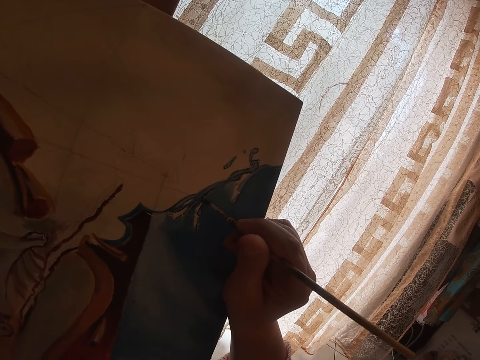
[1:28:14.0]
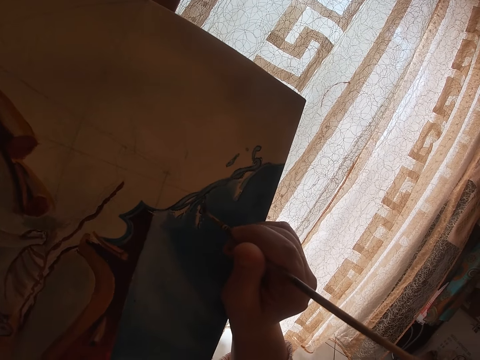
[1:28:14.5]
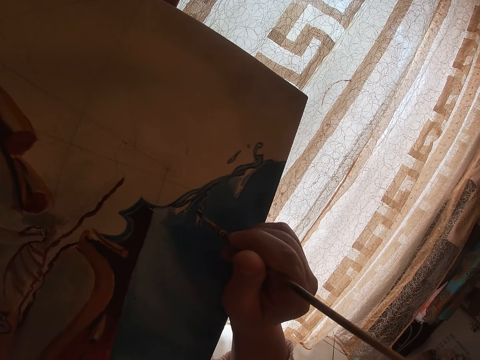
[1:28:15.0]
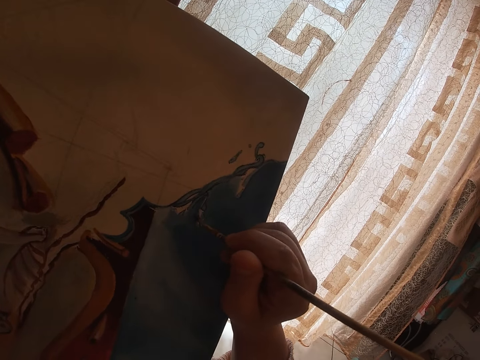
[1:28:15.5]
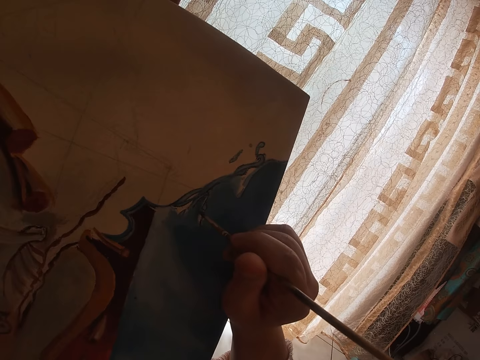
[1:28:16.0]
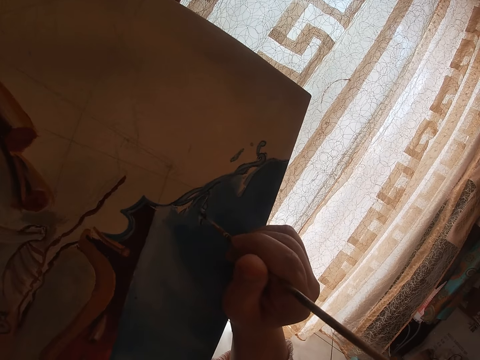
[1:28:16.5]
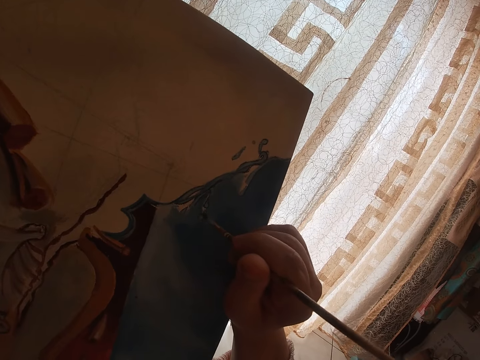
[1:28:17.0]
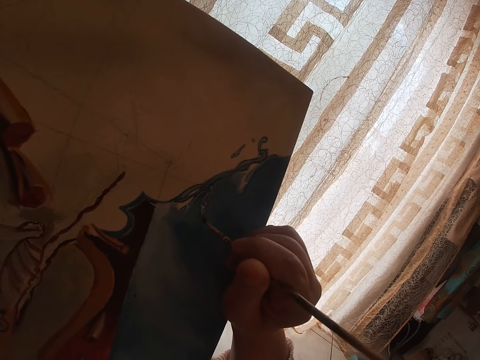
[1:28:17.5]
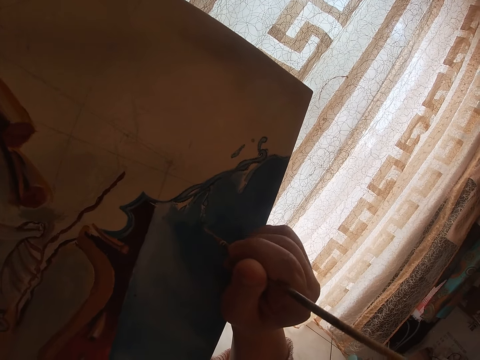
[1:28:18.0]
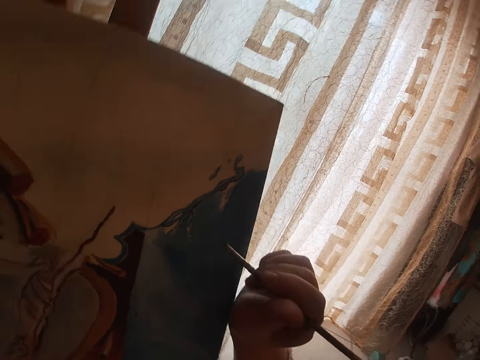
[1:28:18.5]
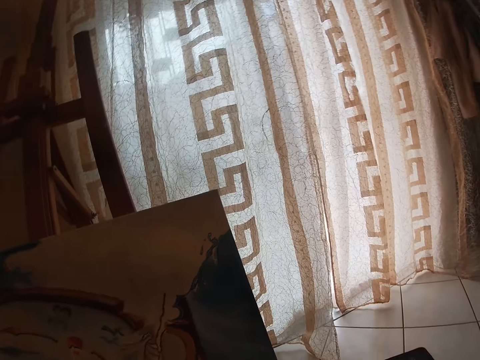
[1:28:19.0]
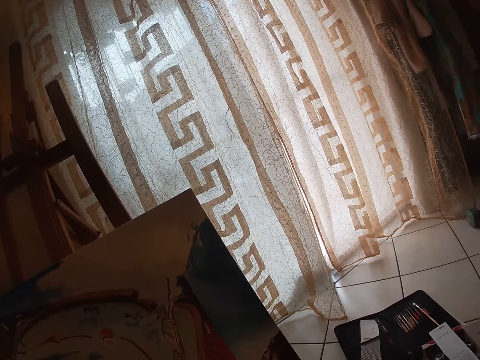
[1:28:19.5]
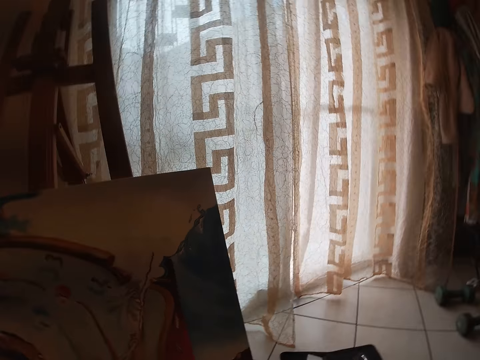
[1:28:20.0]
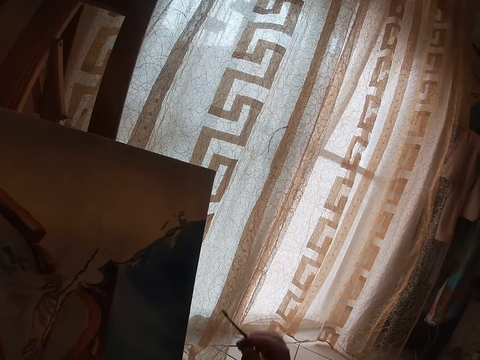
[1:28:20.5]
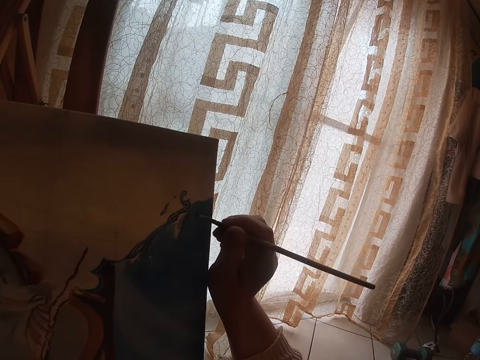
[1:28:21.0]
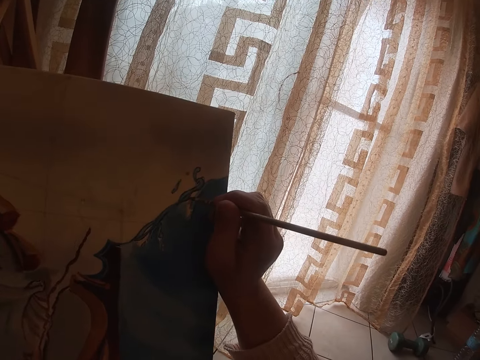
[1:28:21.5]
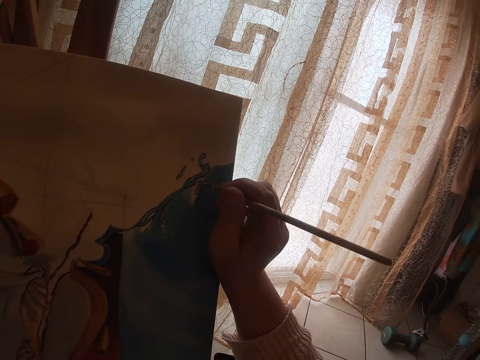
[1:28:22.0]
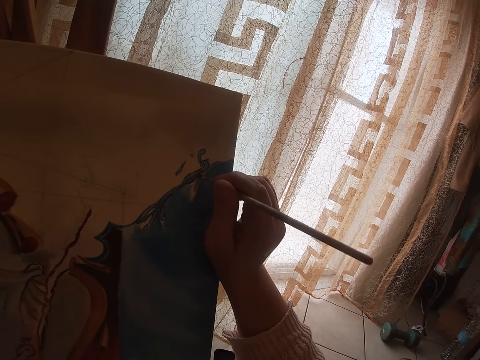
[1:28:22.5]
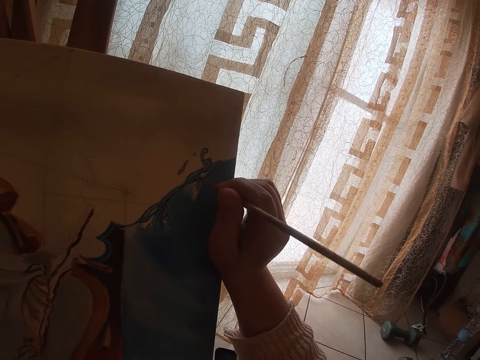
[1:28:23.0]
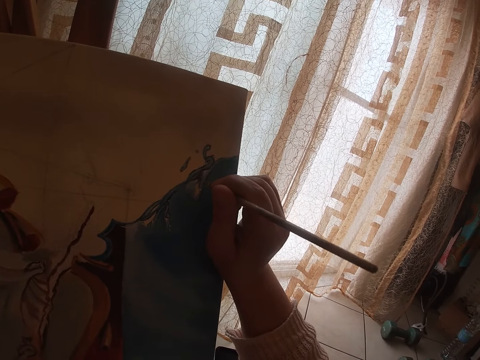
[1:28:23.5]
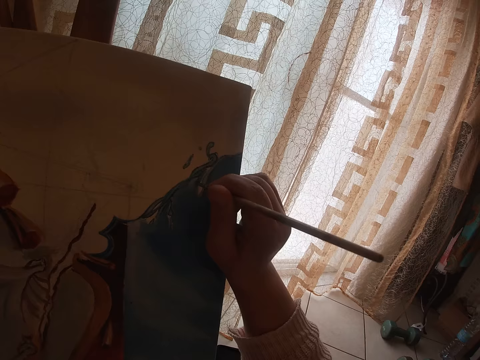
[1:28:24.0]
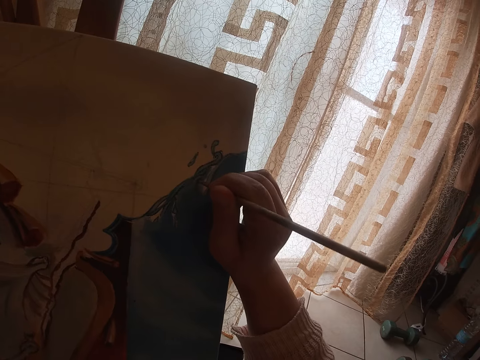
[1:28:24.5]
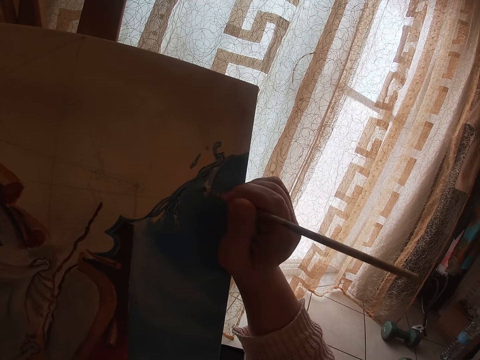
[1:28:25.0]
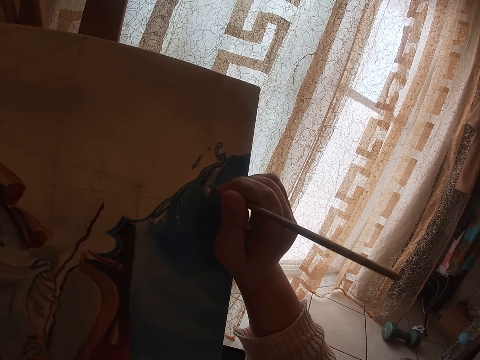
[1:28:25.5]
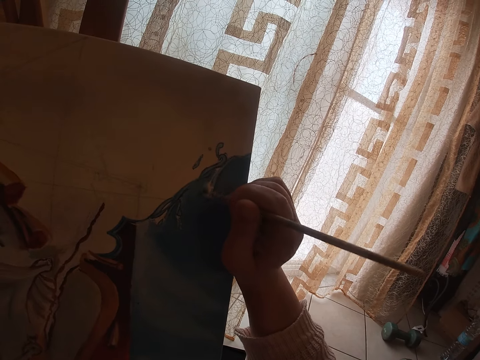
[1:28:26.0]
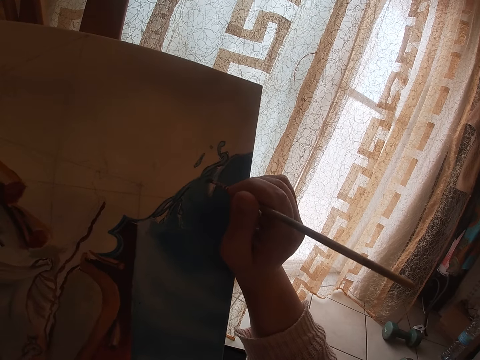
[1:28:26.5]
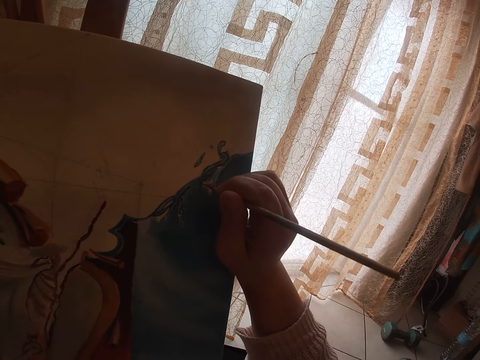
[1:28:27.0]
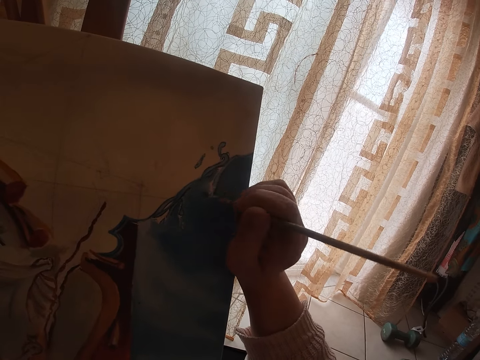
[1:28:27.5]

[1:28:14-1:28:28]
The camera wearer lifts a paintbrush from the painting. They paint.

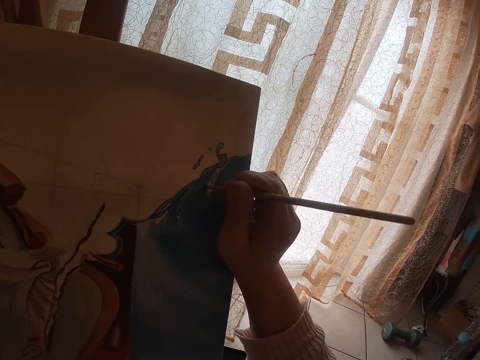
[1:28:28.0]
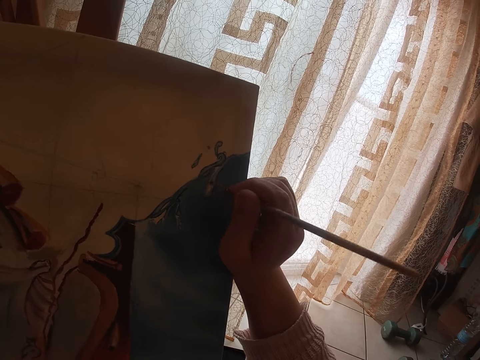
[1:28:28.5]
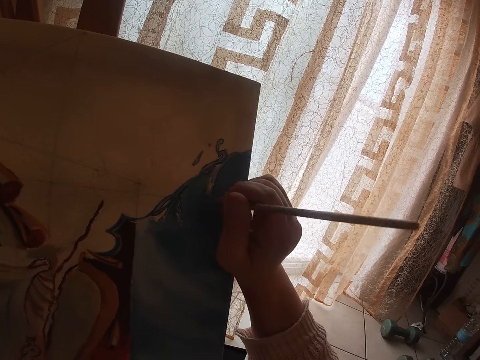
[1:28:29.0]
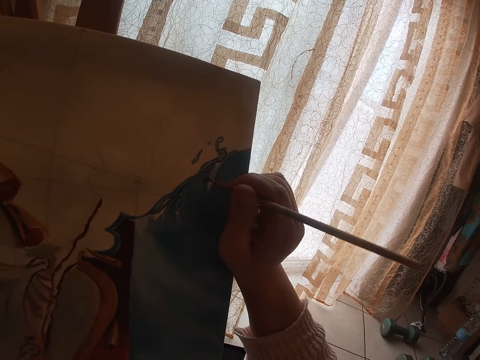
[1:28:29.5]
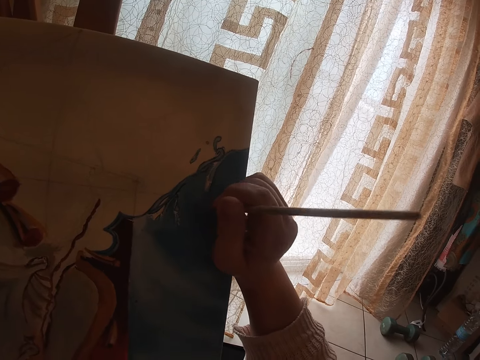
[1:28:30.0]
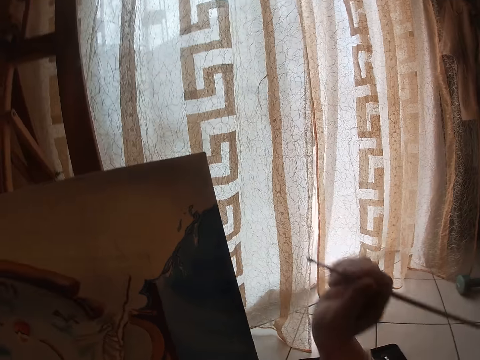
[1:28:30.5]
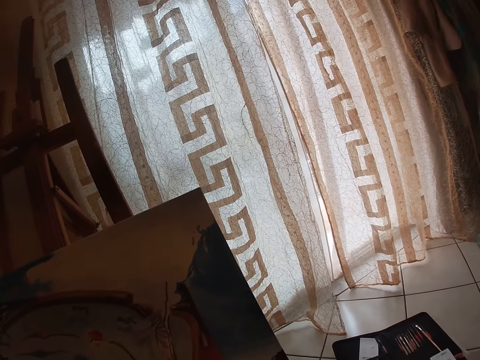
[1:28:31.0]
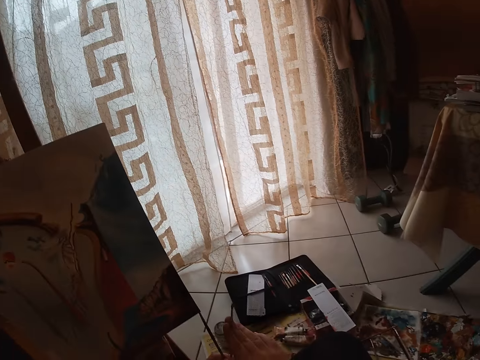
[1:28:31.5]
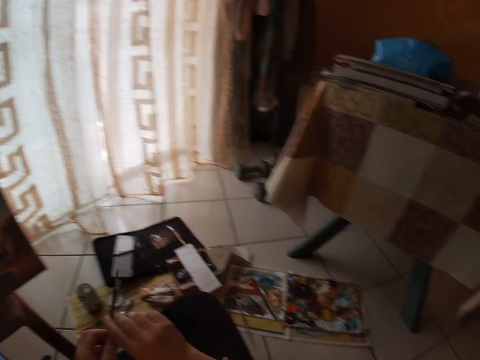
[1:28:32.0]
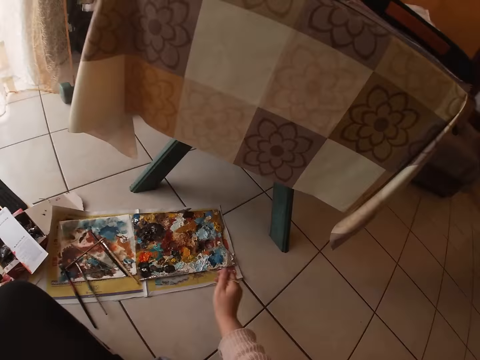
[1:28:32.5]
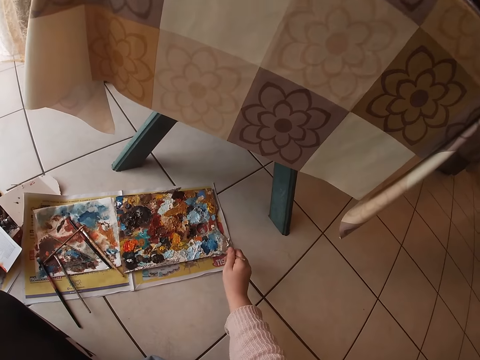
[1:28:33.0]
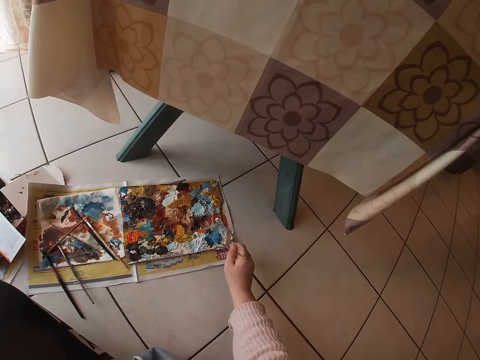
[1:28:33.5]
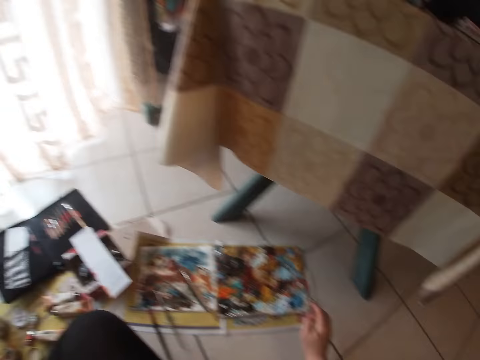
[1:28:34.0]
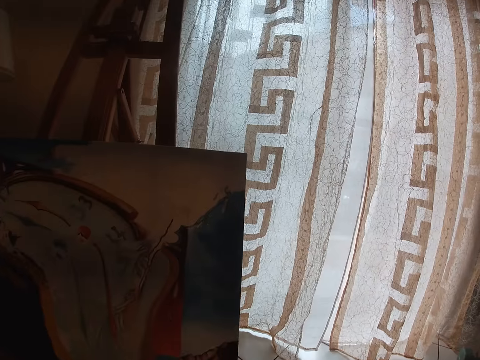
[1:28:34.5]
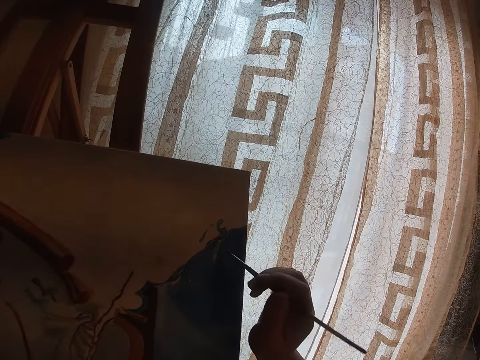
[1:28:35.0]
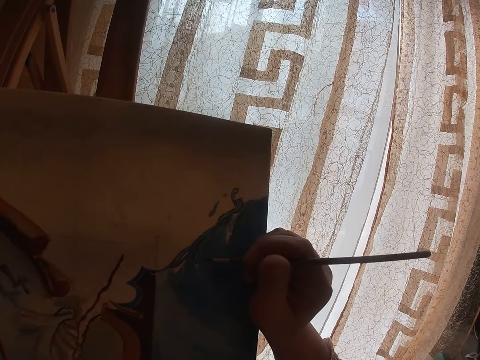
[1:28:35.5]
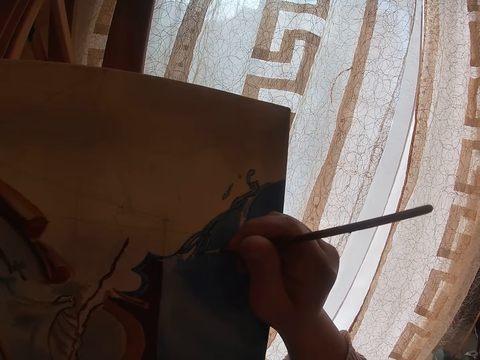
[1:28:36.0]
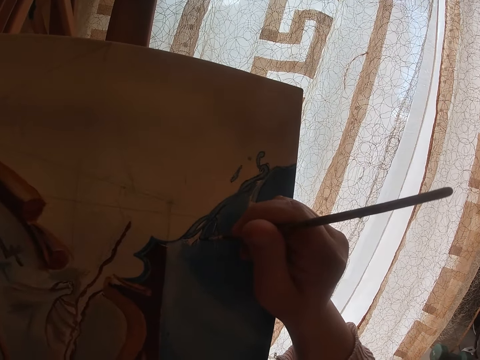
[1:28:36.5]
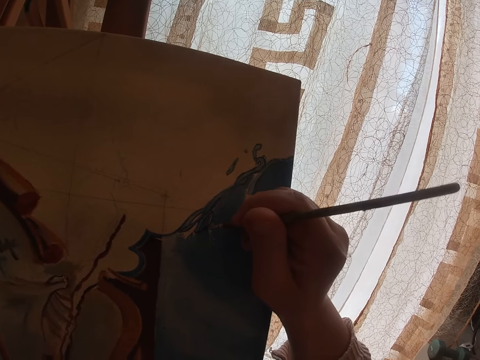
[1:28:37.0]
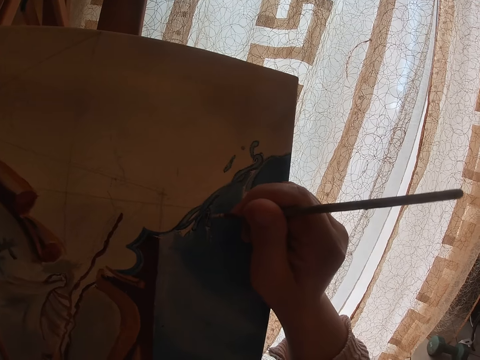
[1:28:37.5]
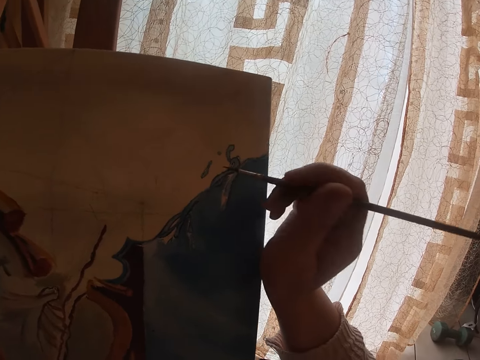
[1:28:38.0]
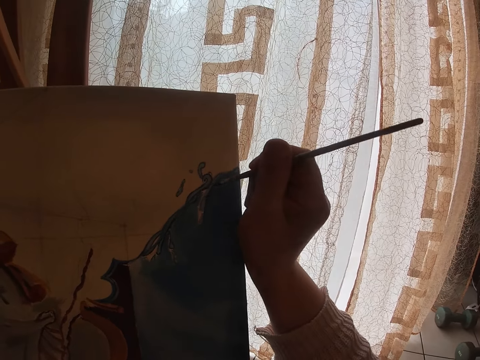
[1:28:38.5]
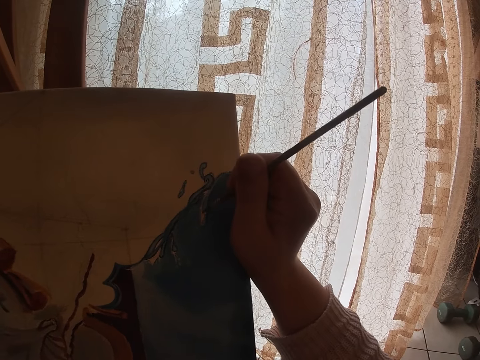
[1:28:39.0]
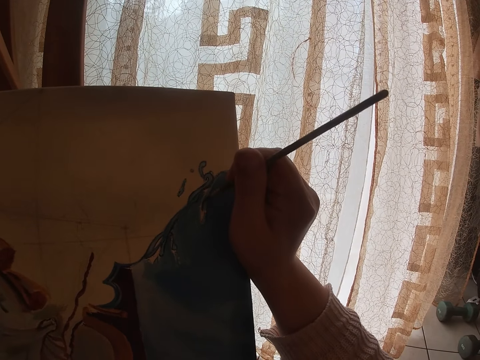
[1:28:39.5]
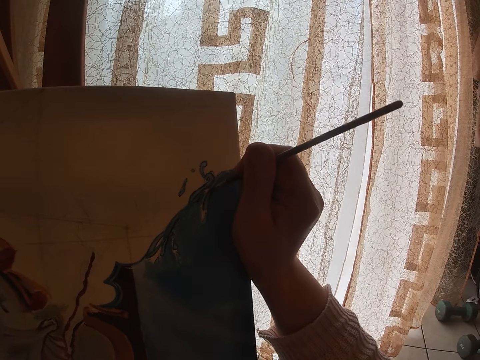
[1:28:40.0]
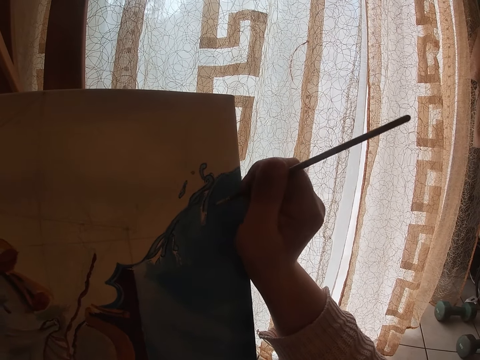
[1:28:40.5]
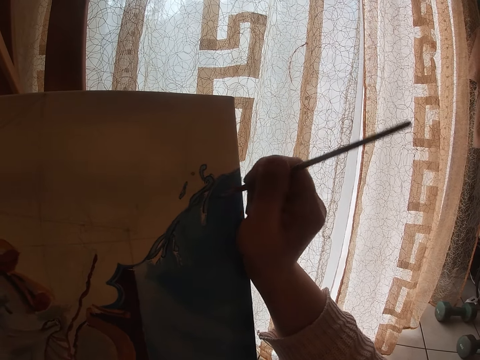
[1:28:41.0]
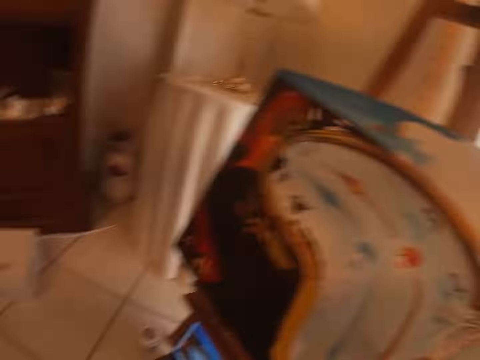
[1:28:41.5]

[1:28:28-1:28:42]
The camera wearer lifts a paintbrush from the painting. She holds another paintbrush. She dabs paint on the palette with the sable brush on the floor with her right hand. She turns around. She continues to paint on the canvas. She paints.
